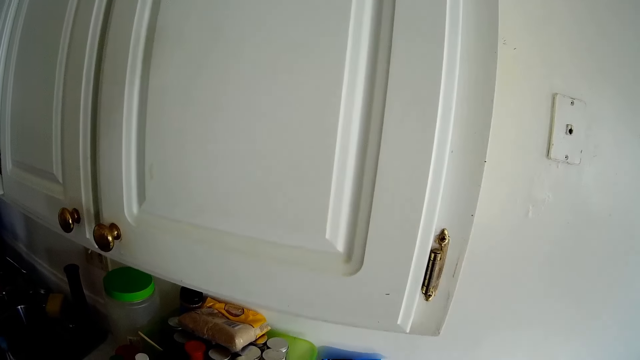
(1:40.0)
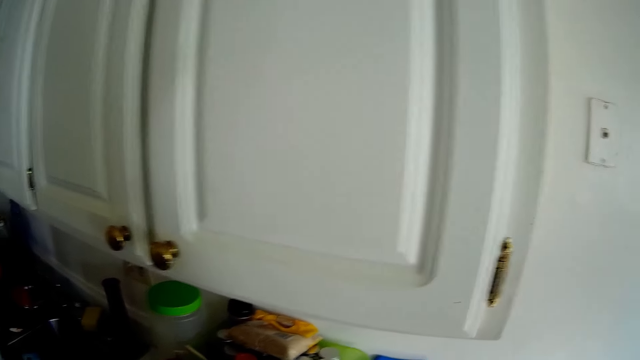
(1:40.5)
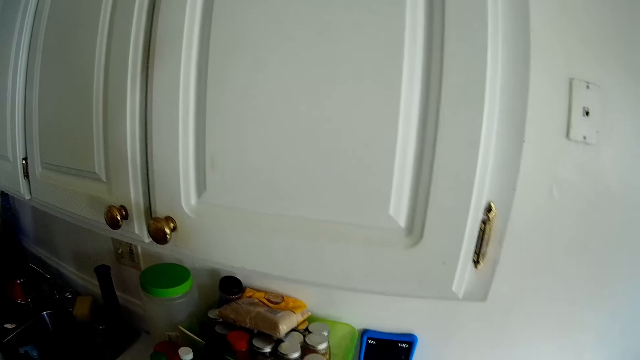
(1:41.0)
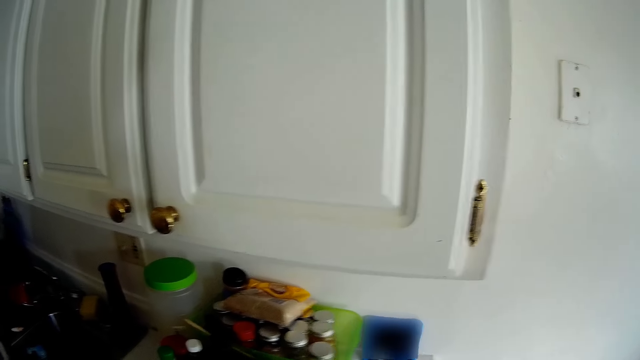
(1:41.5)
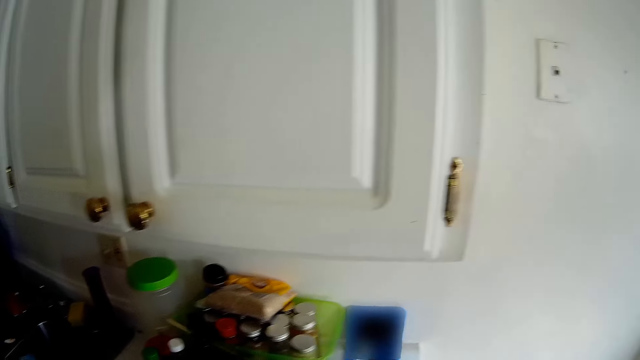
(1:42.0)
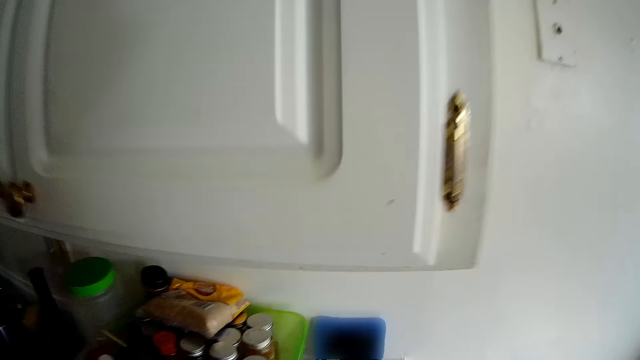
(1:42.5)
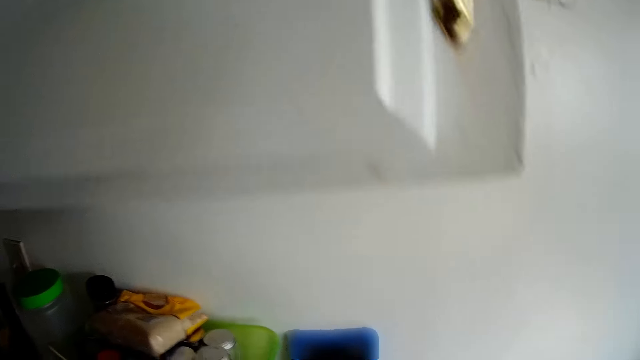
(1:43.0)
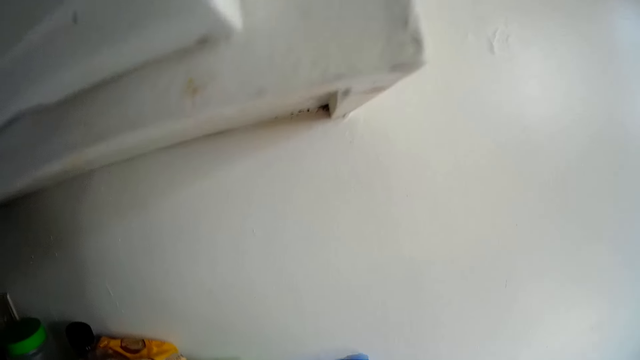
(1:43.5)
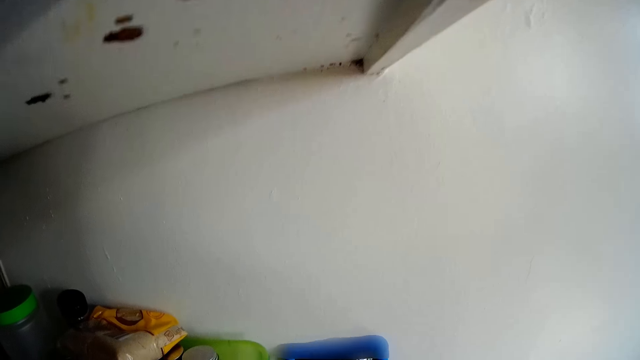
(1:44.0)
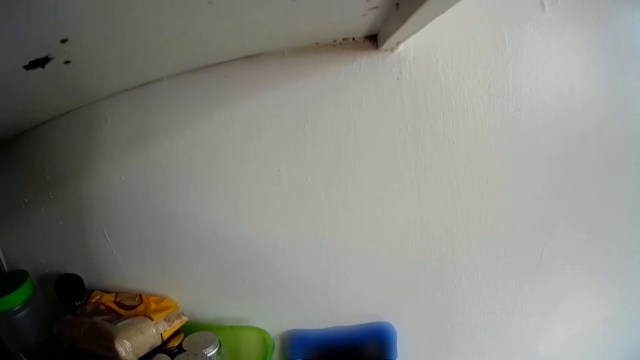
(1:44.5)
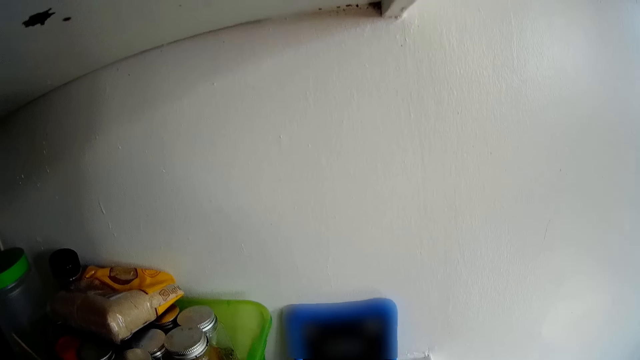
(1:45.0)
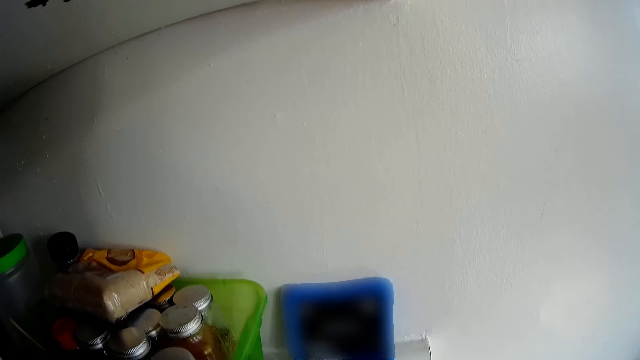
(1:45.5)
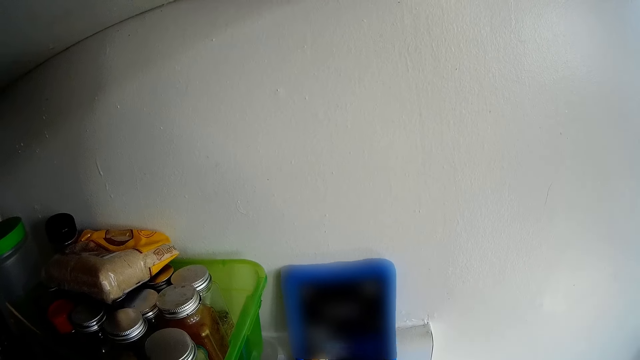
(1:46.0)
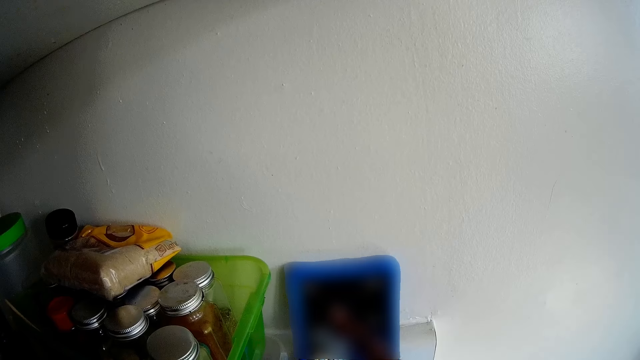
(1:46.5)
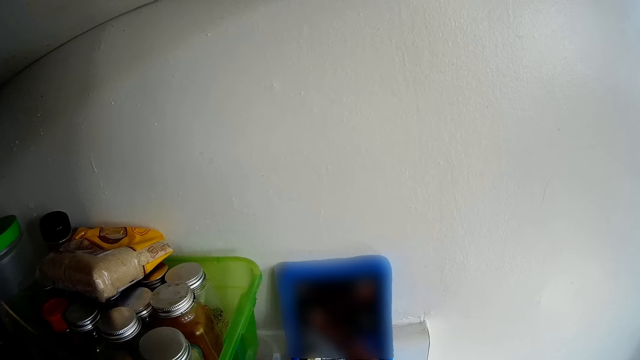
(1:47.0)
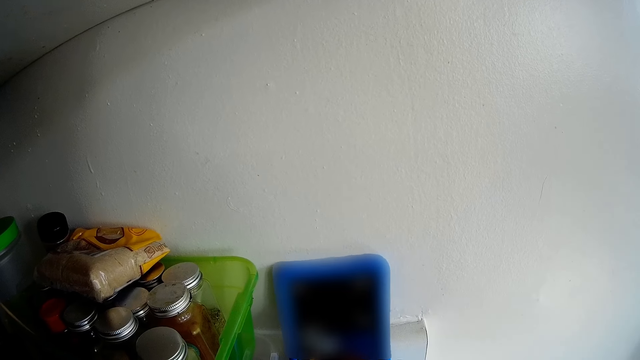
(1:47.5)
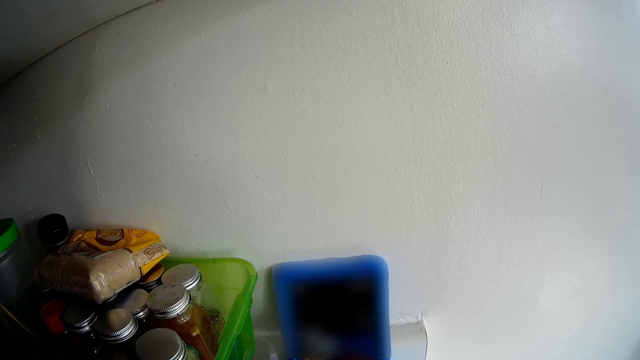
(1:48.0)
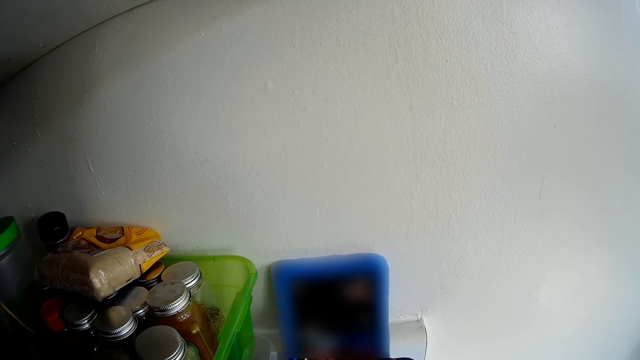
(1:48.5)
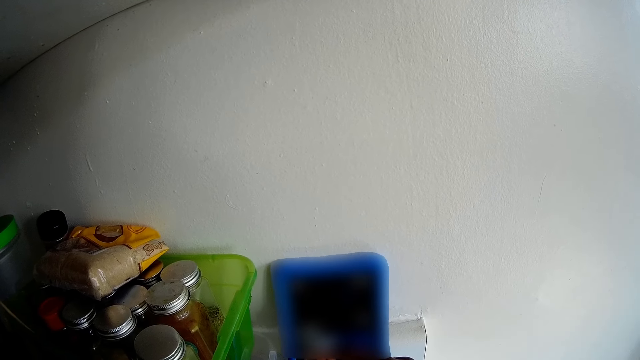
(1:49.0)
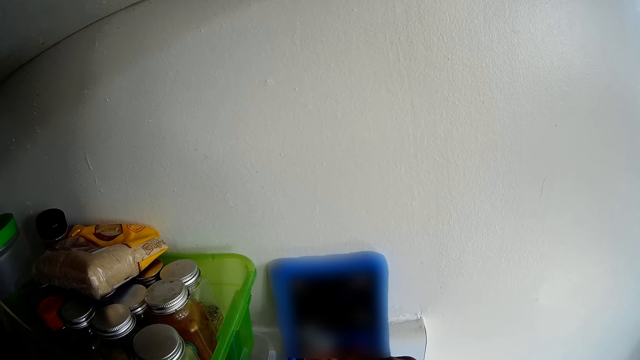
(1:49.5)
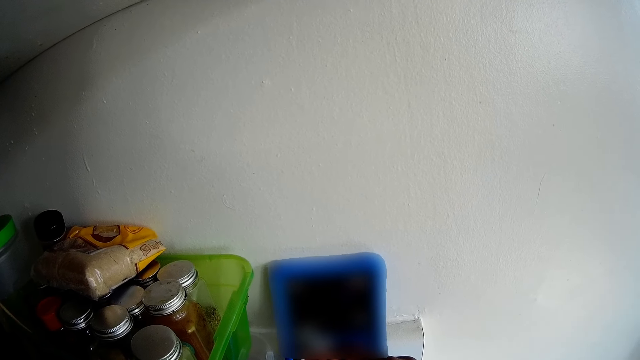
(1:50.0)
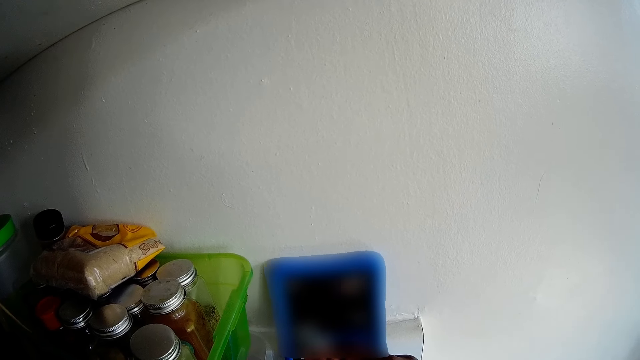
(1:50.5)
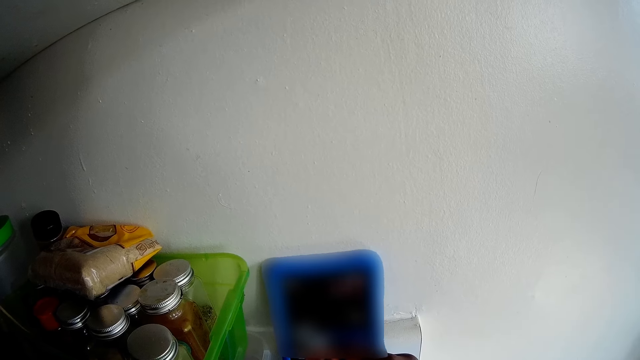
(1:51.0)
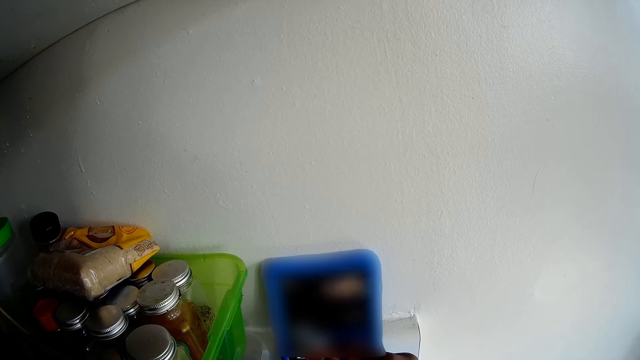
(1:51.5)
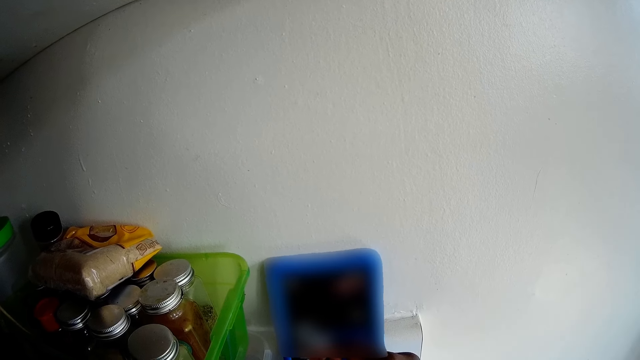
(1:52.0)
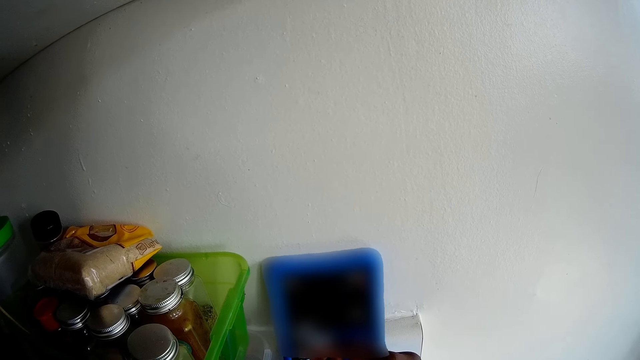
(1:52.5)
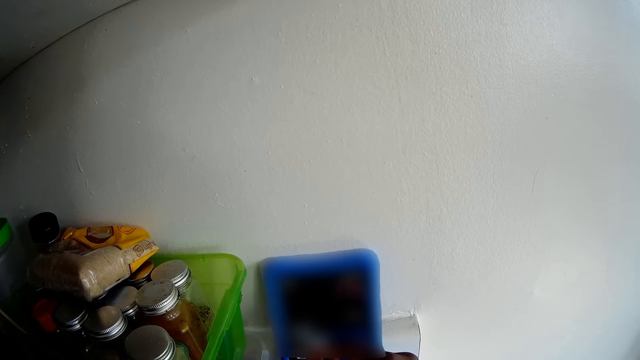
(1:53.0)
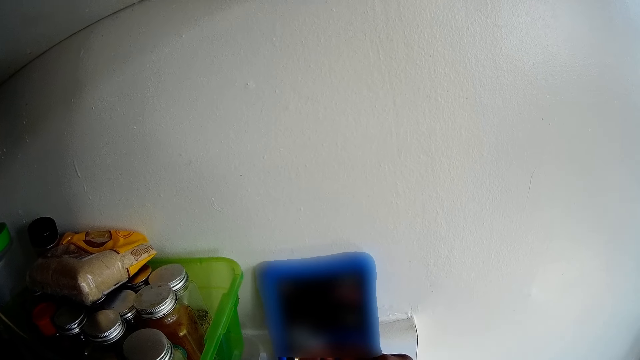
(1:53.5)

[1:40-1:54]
The camera wearer looks around the kitchen cabinet. She operates a phone on a slab with her right hand. She touches the phone.

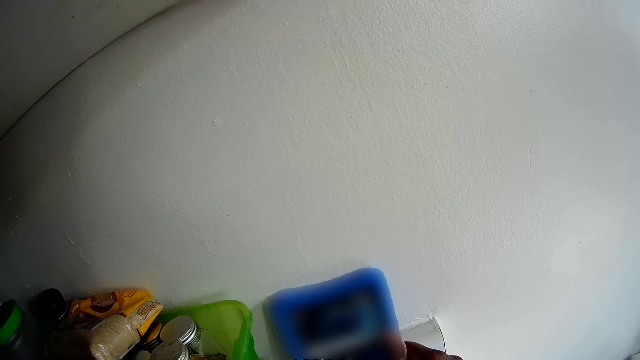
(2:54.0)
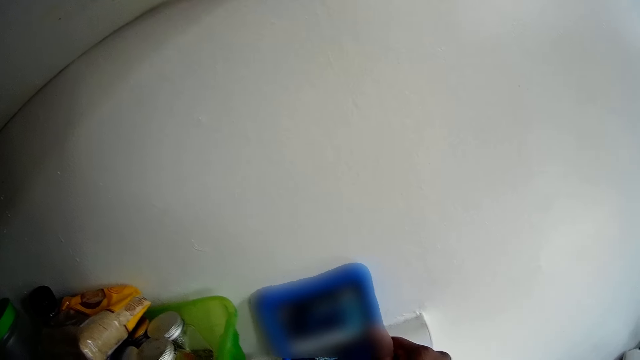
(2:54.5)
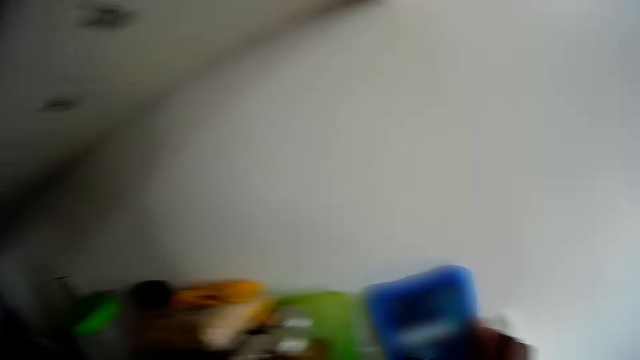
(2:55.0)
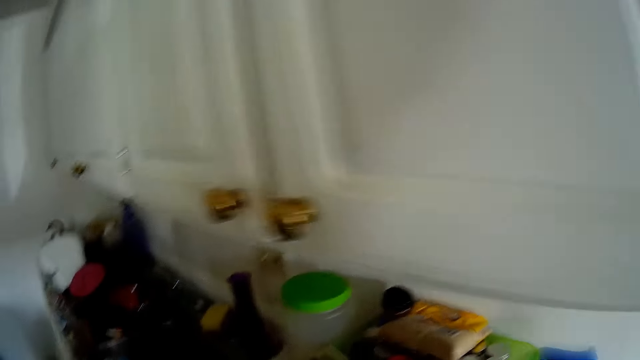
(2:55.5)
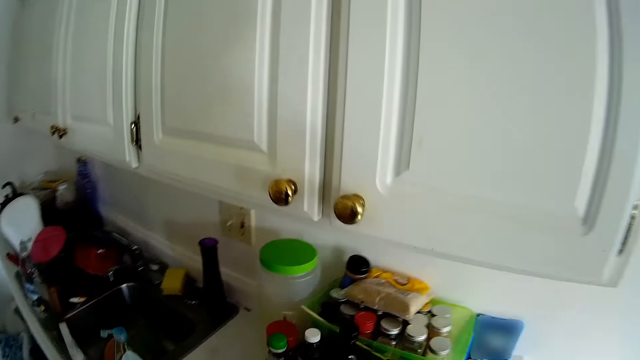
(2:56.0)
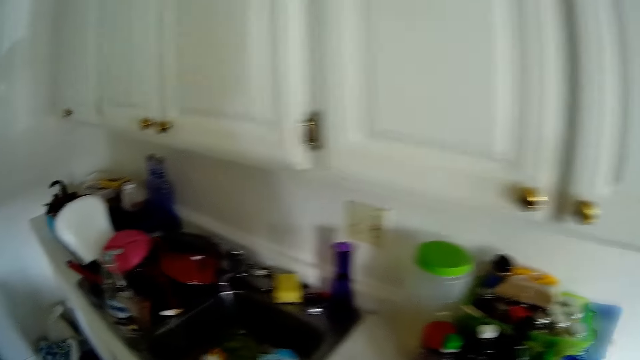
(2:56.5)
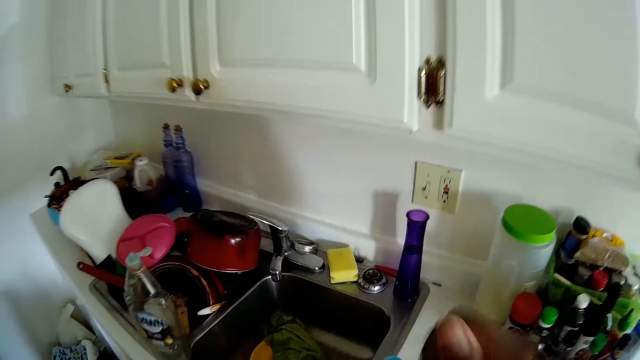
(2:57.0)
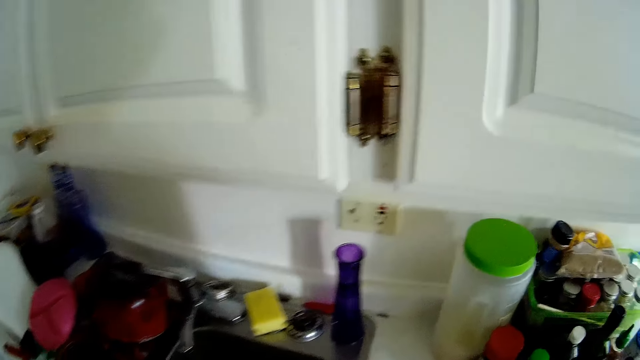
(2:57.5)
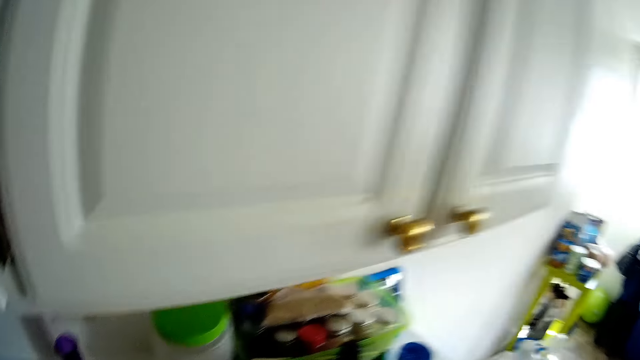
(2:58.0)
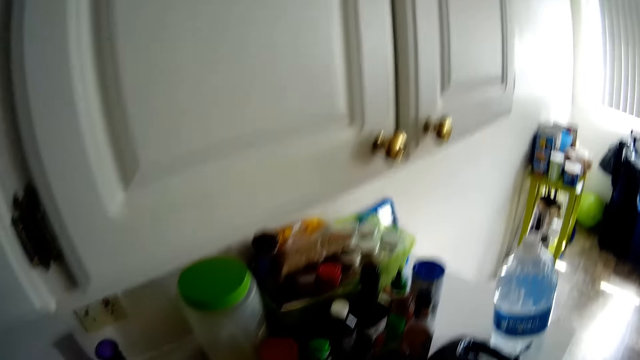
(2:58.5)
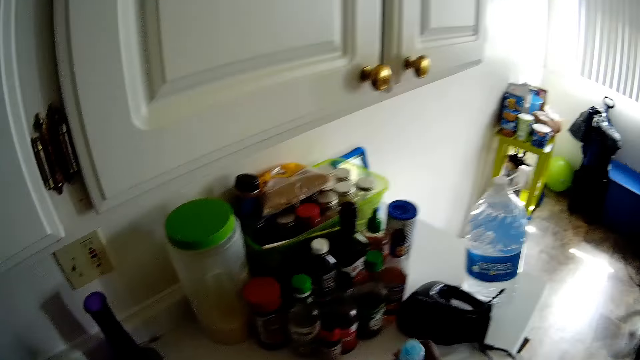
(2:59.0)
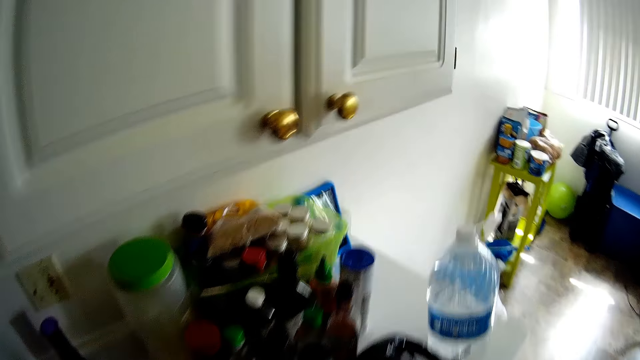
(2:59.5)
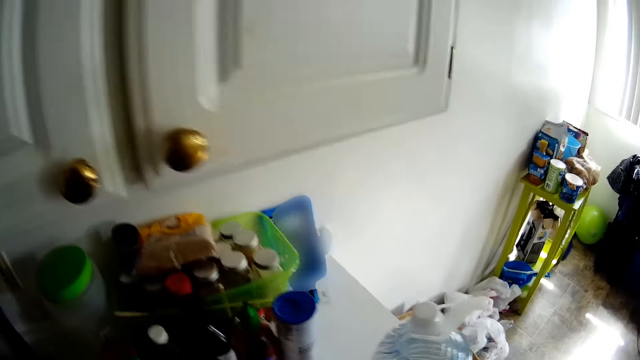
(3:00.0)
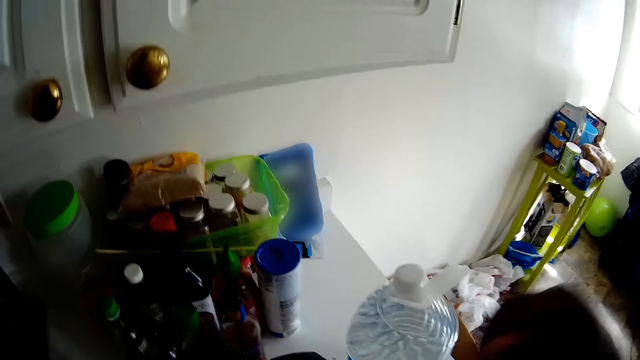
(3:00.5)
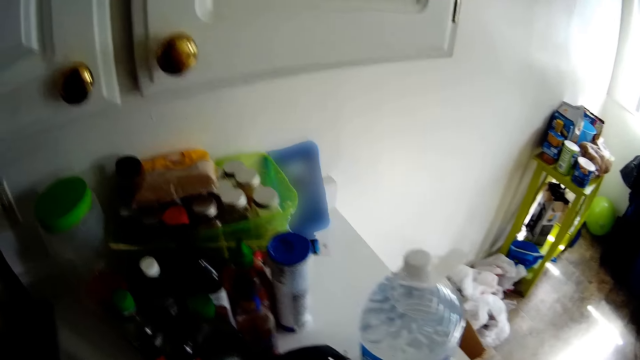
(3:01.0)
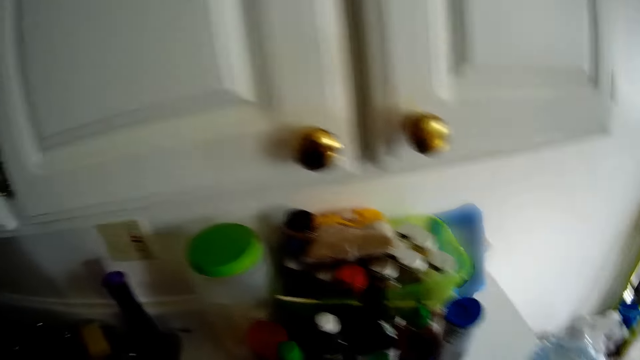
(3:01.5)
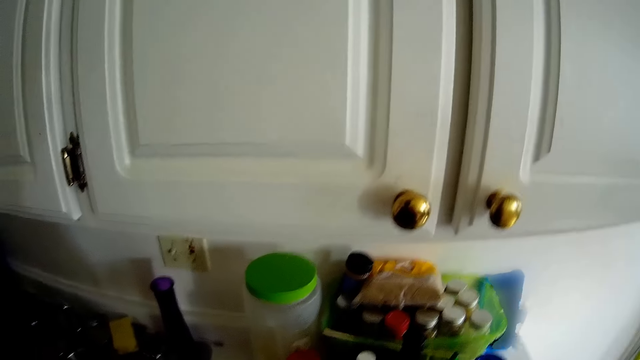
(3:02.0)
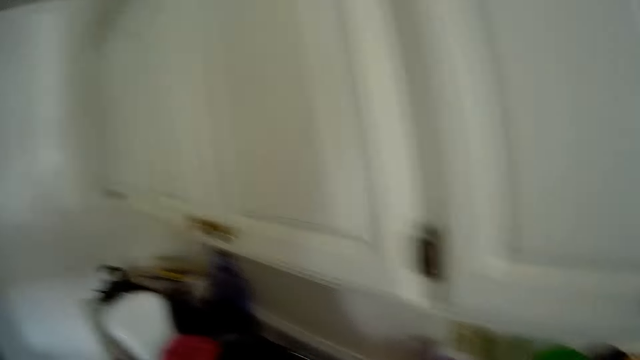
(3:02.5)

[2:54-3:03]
The camera wearer looks around the kitchen cabinet. She moves a bottle of liquid soap on the slab with her right hand.
